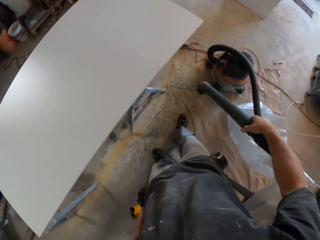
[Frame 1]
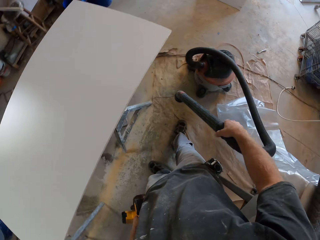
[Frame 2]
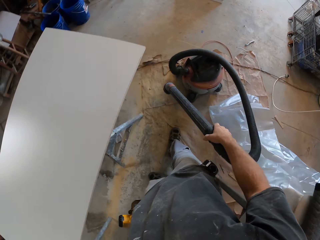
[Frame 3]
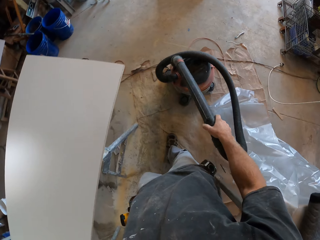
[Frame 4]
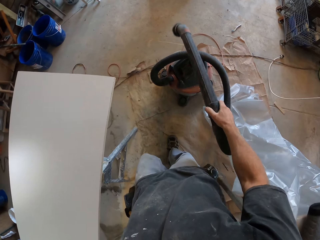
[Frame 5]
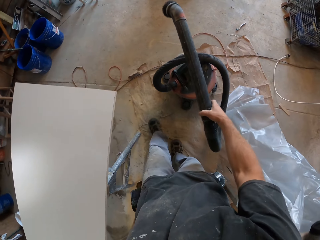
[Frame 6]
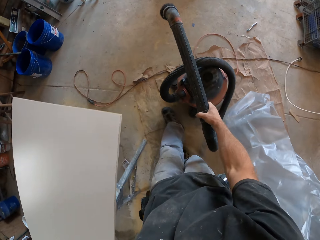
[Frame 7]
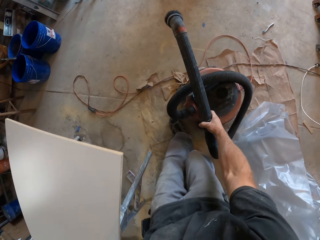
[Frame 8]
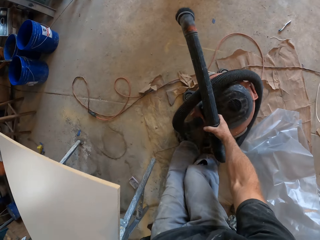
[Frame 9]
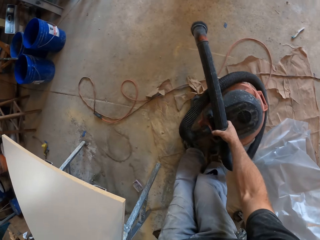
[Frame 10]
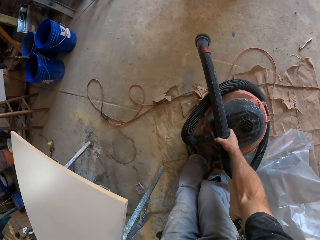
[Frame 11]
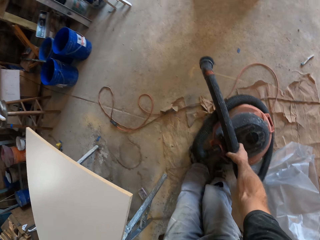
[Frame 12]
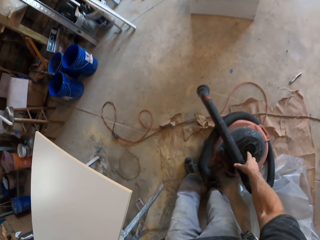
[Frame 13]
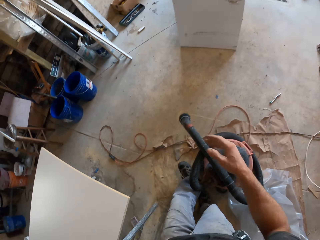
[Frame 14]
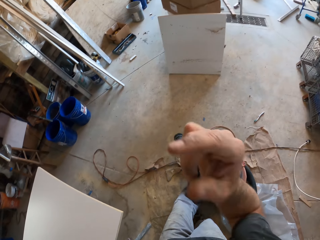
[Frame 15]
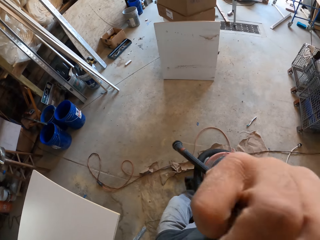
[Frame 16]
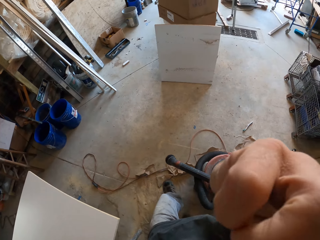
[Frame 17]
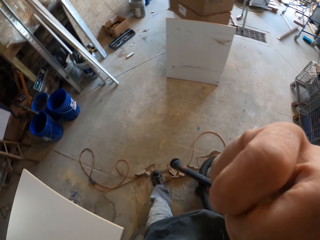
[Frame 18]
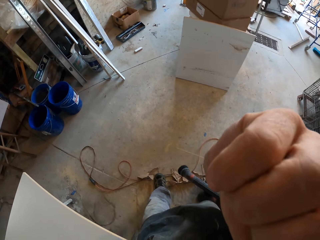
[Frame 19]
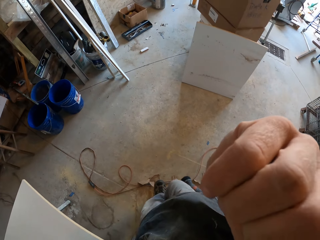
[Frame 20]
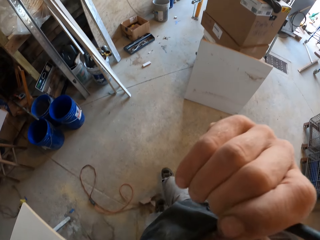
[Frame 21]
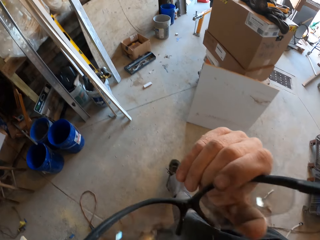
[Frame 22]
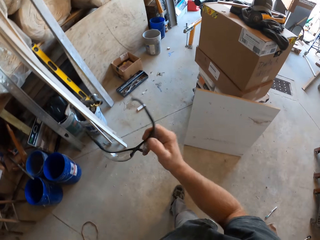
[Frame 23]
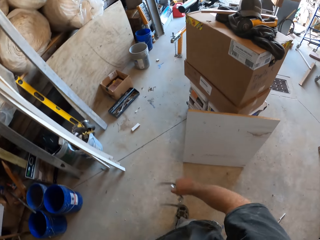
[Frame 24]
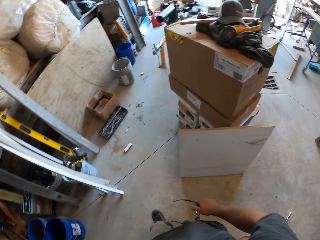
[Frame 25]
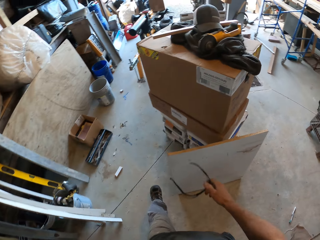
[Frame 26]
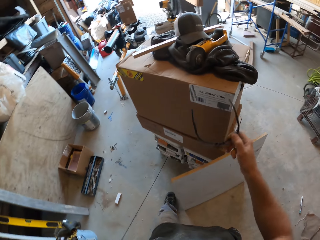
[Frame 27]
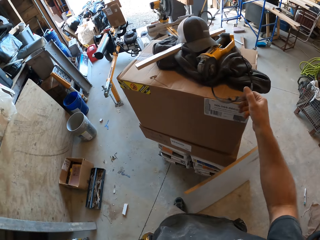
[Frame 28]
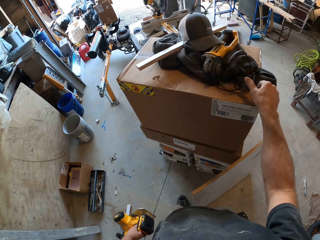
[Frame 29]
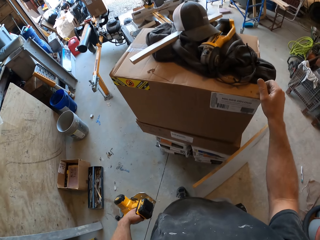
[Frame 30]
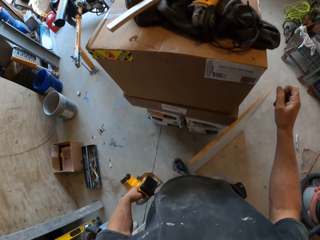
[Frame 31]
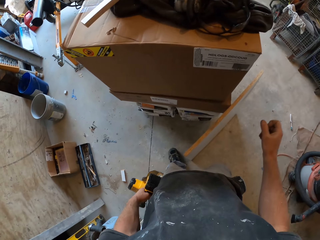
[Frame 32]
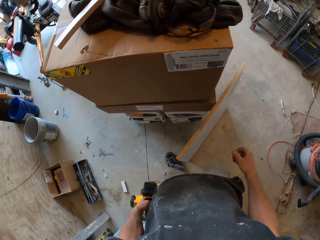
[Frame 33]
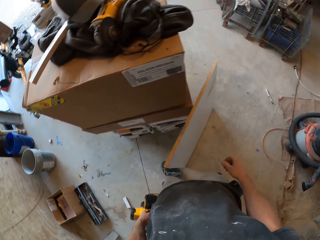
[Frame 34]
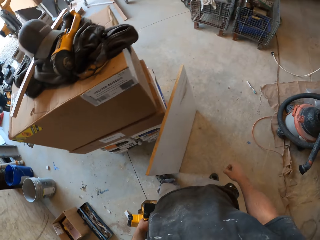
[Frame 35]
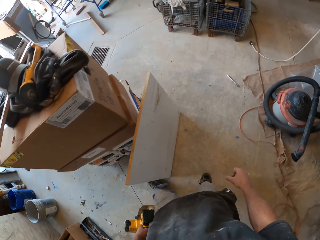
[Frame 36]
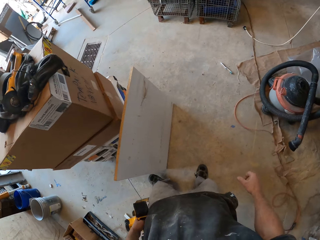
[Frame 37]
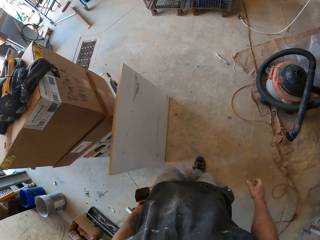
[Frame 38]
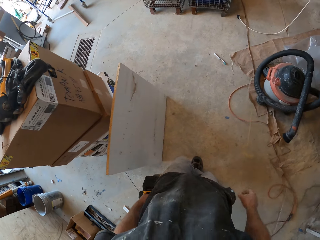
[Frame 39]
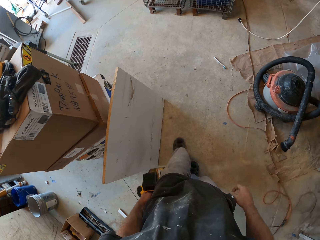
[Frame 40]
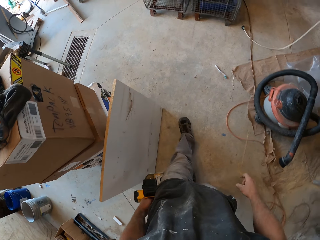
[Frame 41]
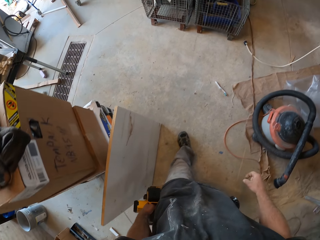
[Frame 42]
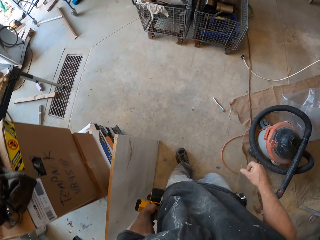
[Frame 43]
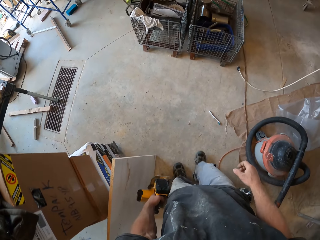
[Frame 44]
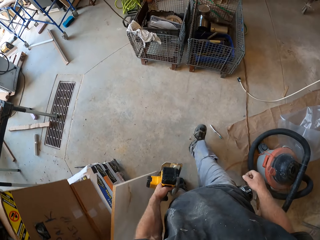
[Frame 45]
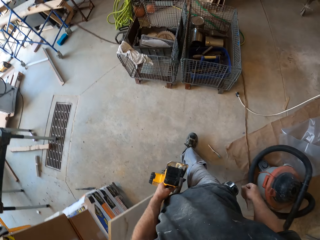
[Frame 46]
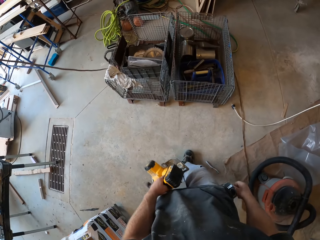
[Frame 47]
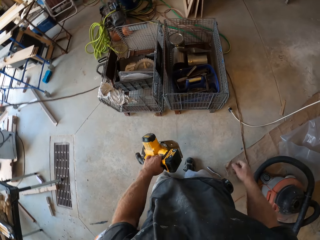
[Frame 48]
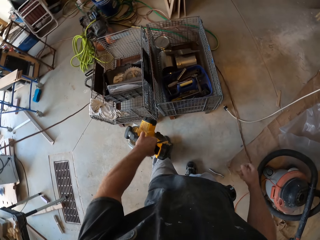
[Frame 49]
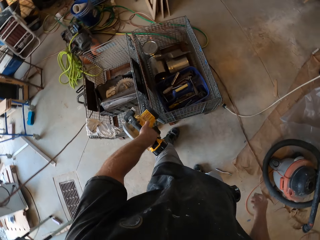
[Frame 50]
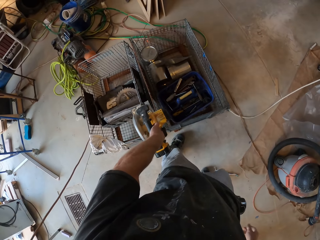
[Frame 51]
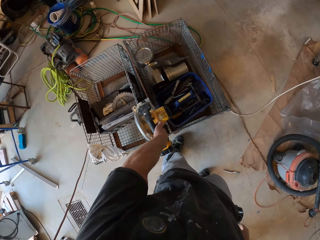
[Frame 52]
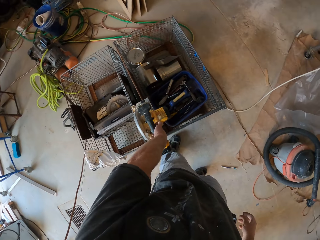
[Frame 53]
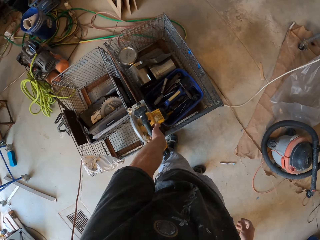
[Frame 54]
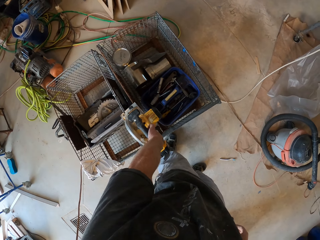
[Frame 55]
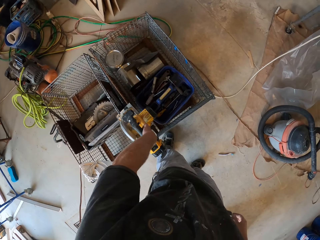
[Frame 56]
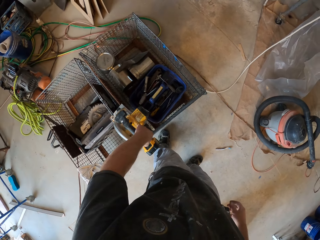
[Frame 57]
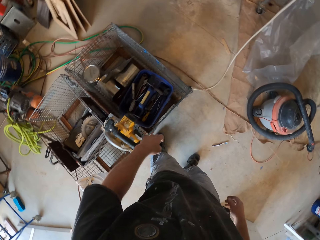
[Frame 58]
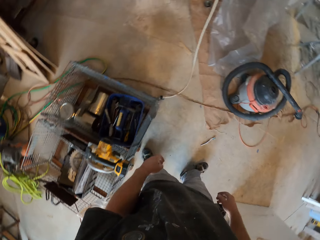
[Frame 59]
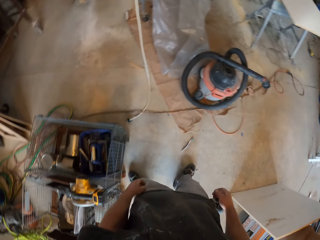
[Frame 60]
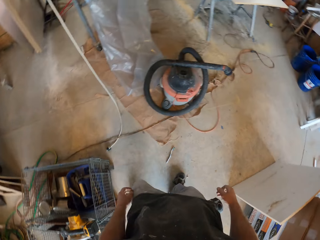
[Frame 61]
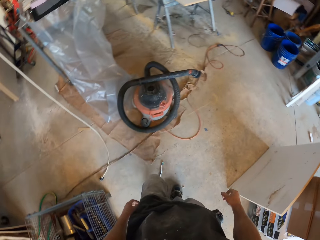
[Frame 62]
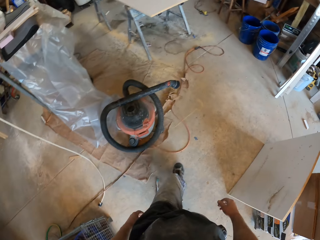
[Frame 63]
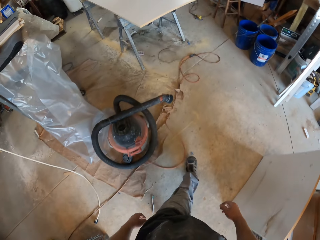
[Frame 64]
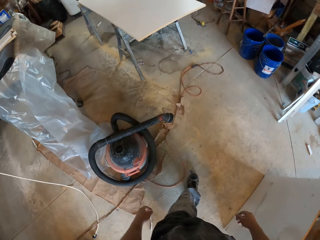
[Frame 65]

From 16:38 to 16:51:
The camera wearer removes the safety glasses. They put the vacuum cleaner away, move in the room and put the glasses aside. They walk around and drop the dewalt wood cutter.

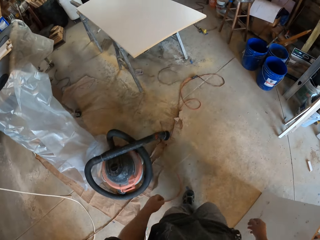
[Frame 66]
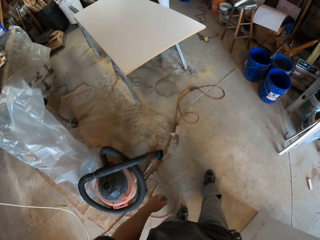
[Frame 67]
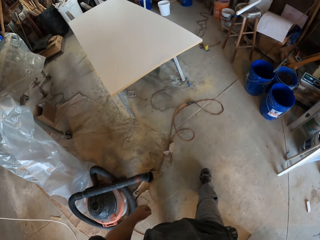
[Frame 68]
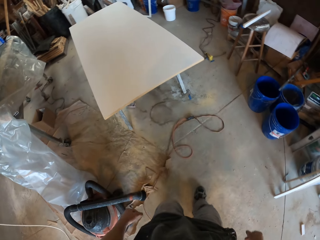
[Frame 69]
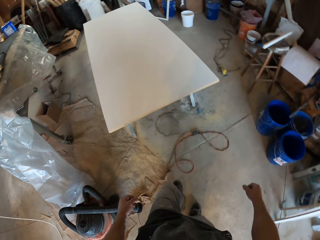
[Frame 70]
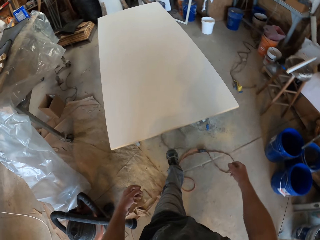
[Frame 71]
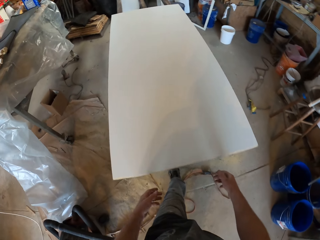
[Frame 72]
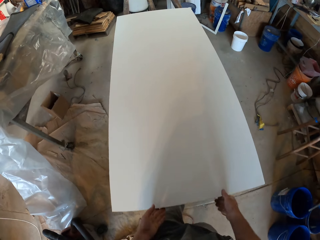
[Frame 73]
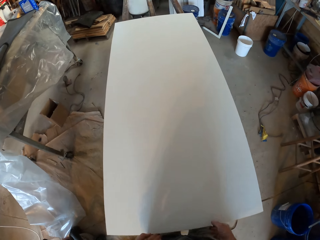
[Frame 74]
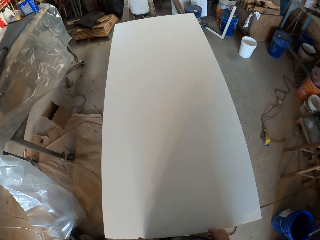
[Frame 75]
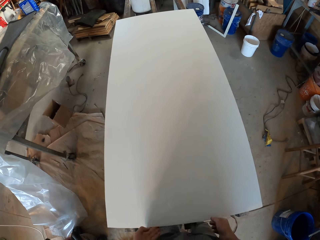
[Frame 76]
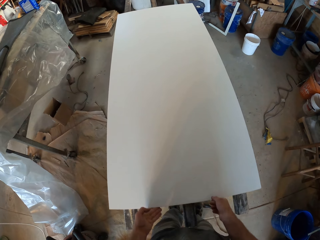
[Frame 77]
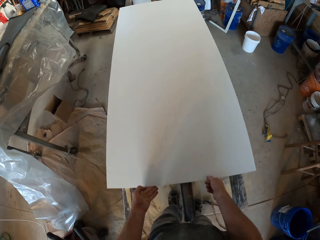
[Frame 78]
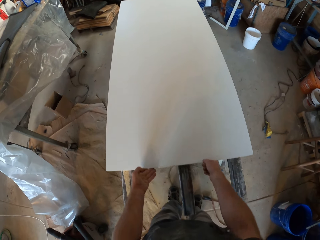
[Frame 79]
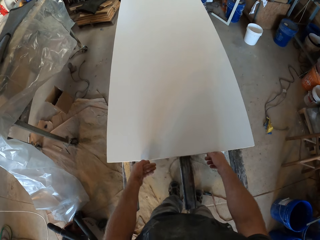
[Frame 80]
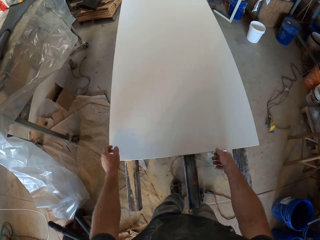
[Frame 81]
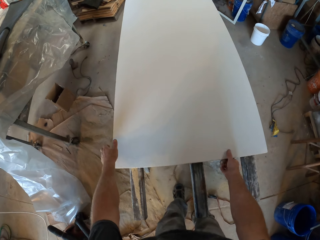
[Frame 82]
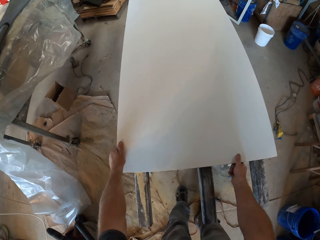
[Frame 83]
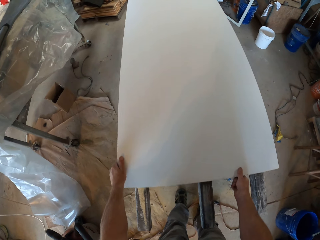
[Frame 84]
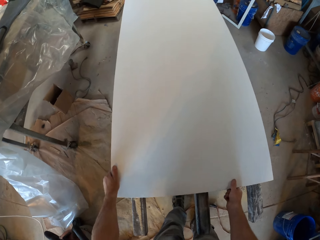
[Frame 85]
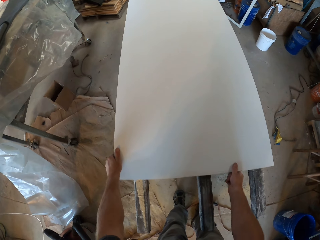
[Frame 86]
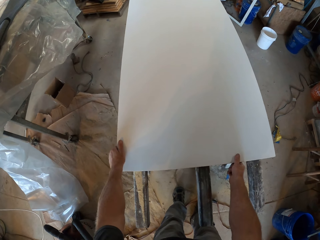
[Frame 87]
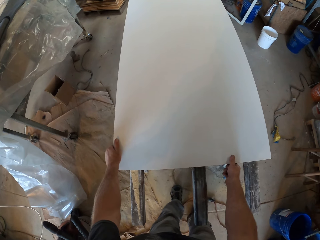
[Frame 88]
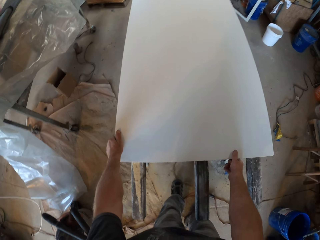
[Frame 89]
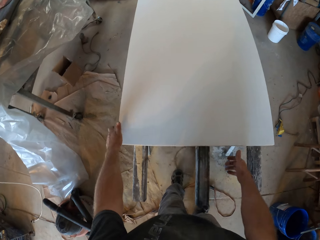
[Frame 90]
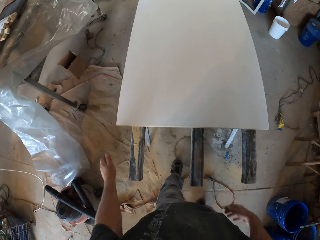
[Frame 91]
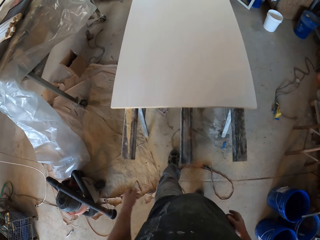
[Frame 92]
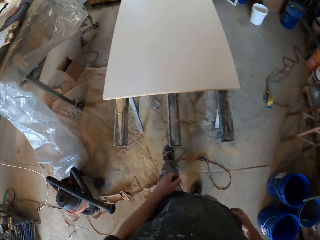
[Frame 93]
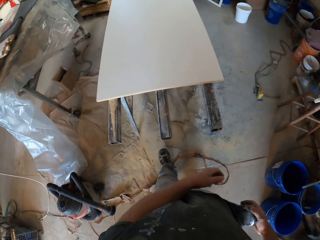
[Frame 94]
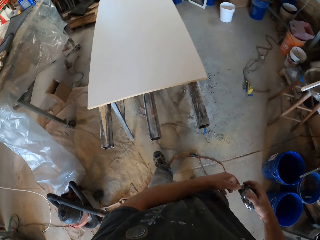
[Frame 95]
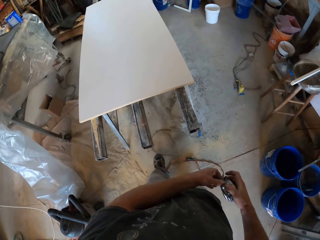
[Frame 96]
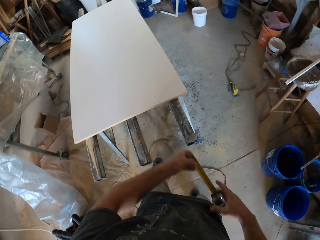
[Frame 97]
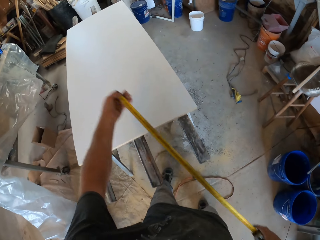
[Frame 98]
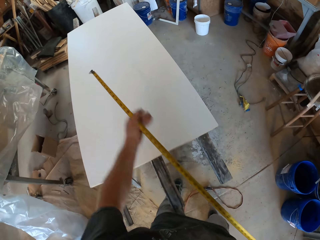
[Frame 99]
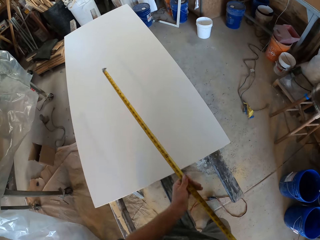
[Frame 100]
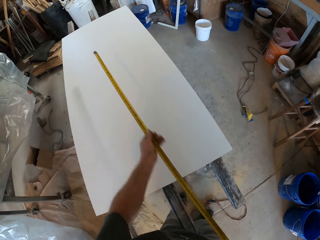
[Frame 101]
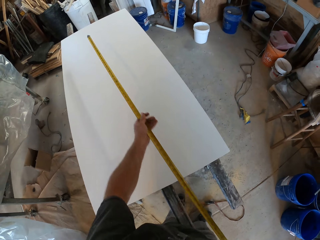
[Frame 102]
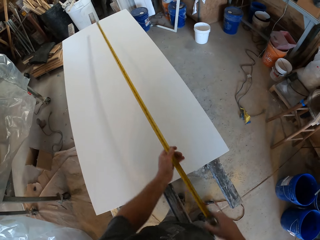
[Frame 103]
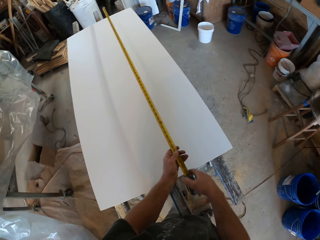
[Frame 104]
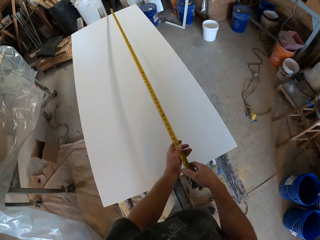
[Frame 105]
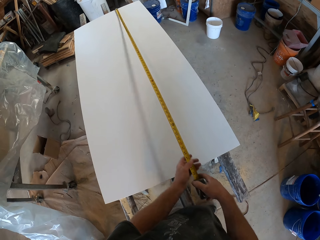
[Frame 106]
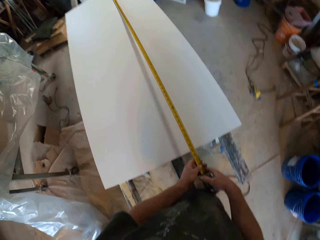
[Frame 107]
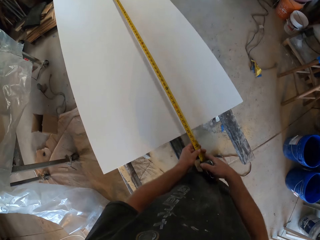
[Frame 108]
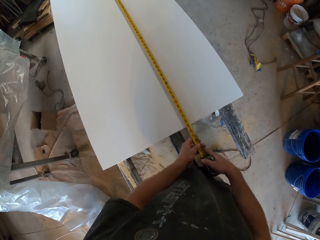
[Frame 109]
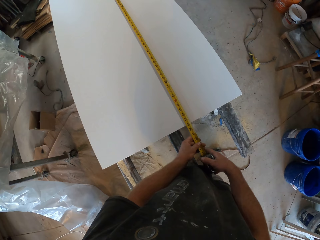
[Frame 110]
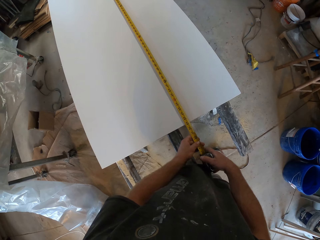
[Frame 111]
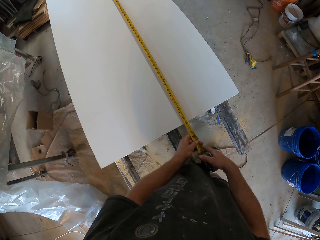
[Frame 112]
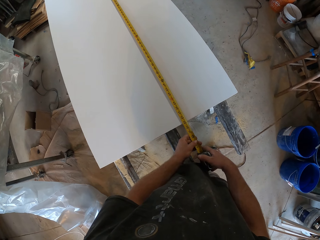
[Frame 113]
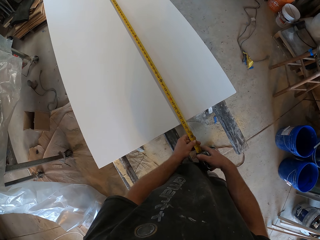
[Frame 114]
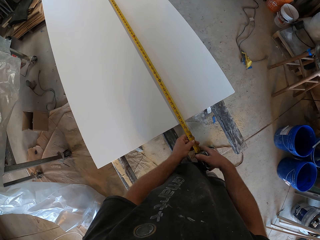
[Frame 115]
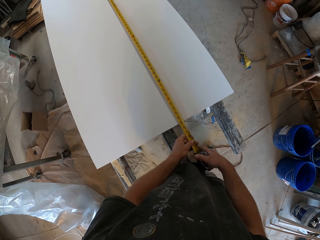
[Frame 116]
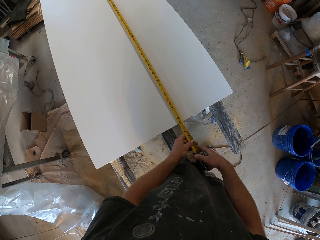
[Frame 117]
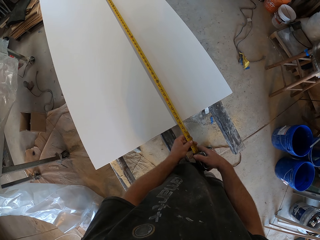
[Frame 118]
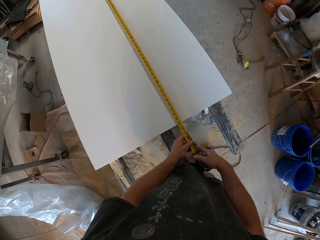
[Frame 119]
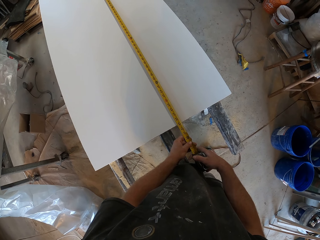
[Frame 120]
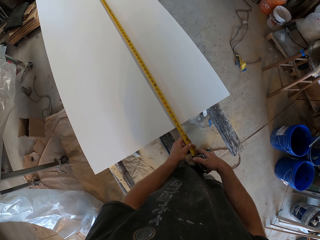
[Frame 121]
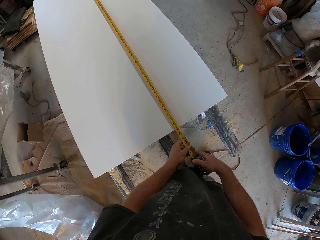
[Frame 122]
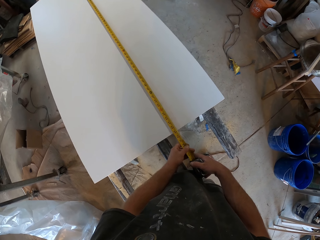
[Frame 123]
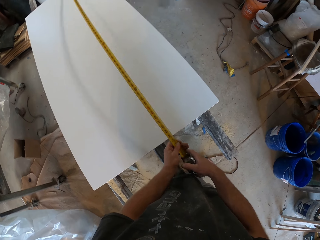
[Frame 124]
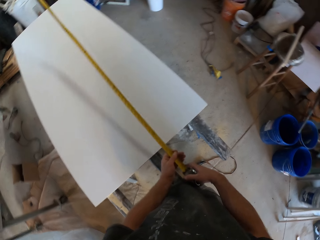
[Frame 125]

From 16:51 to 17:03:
The camera wearer pushes the board. They position the board, take out the tape measure, spread out the tape measure and measure the board.
